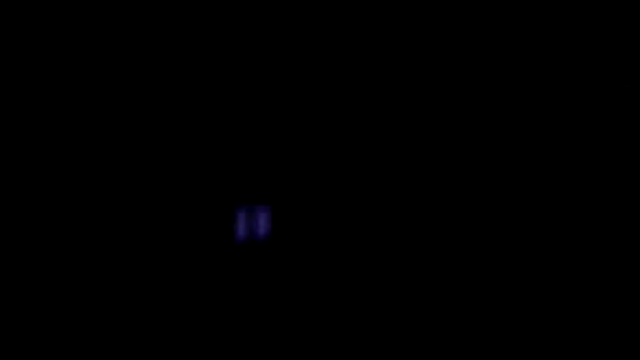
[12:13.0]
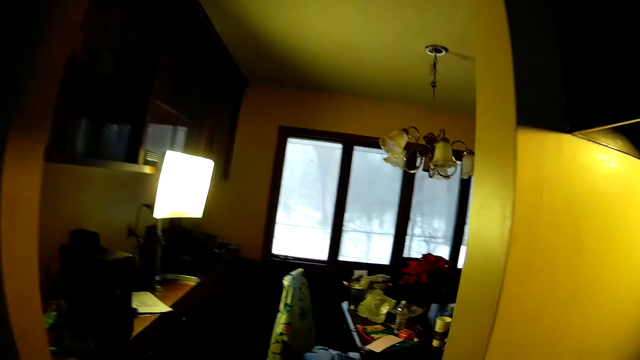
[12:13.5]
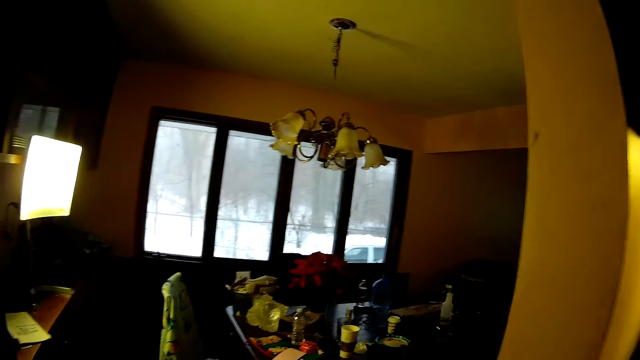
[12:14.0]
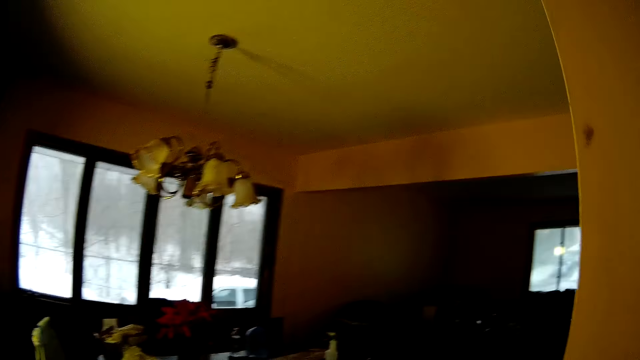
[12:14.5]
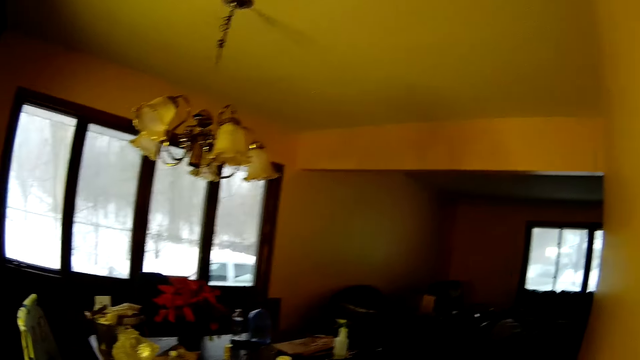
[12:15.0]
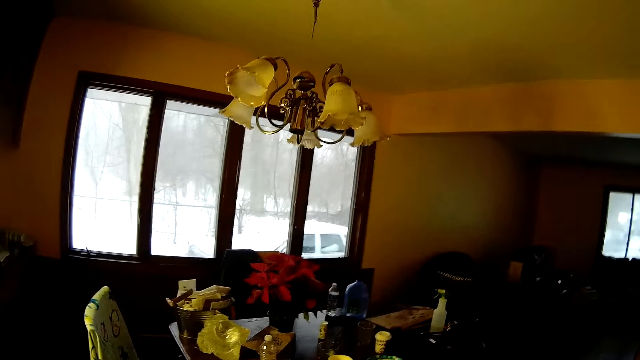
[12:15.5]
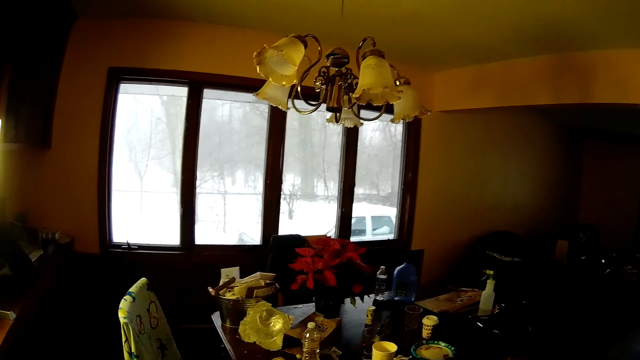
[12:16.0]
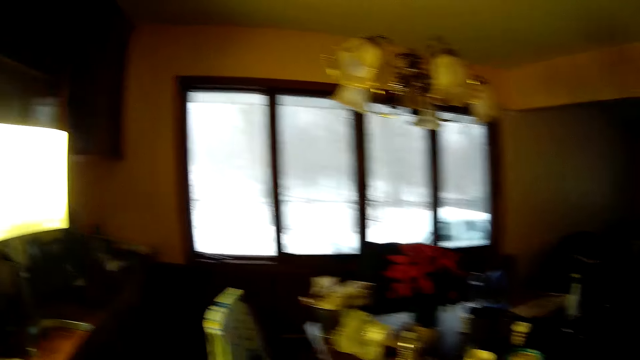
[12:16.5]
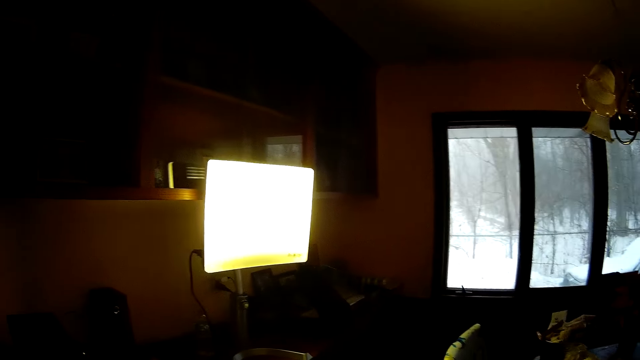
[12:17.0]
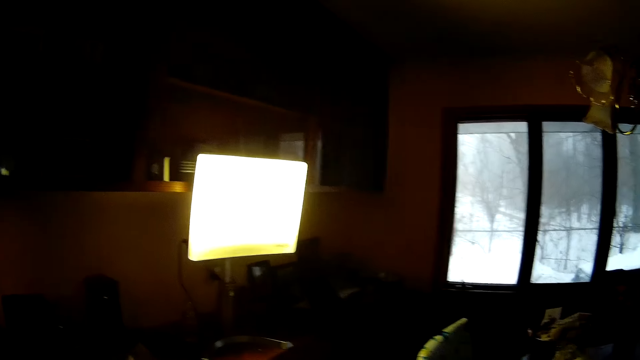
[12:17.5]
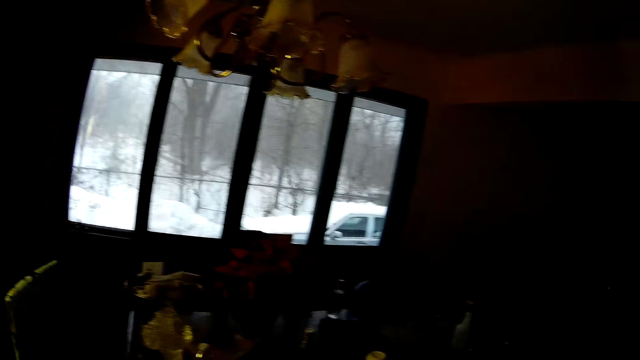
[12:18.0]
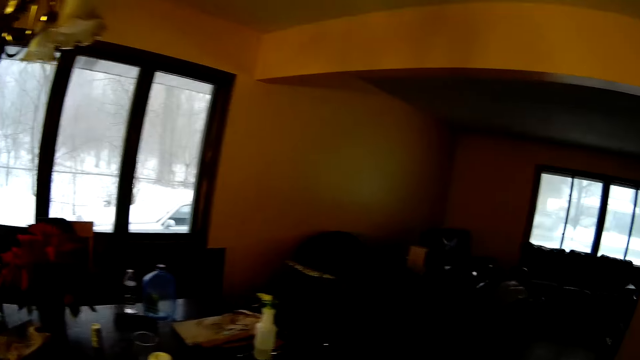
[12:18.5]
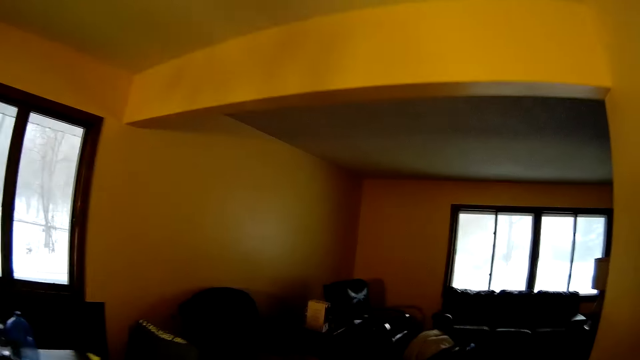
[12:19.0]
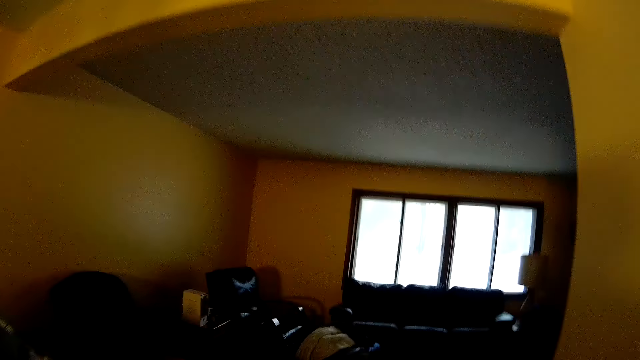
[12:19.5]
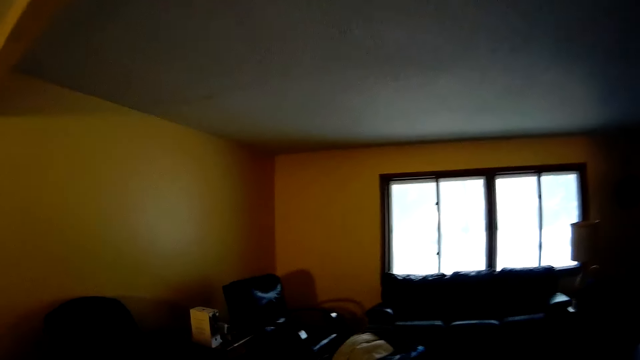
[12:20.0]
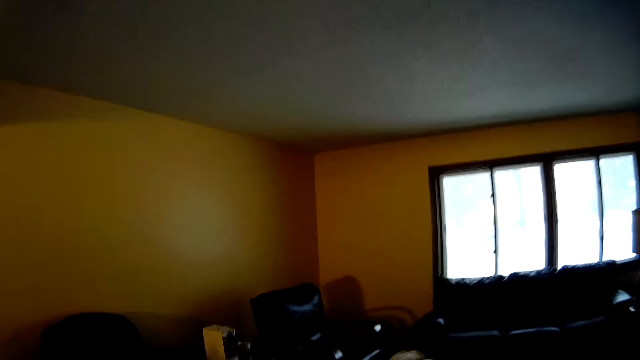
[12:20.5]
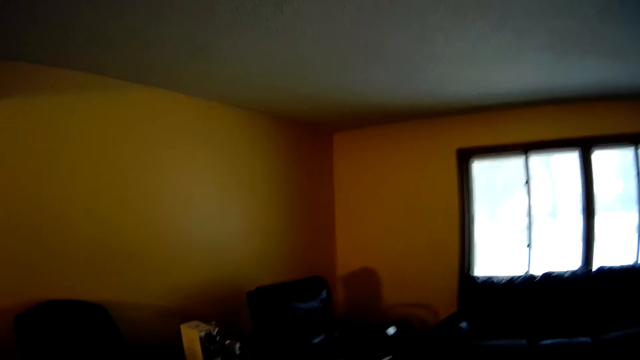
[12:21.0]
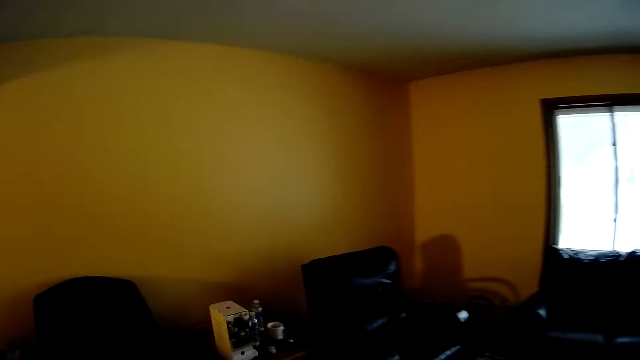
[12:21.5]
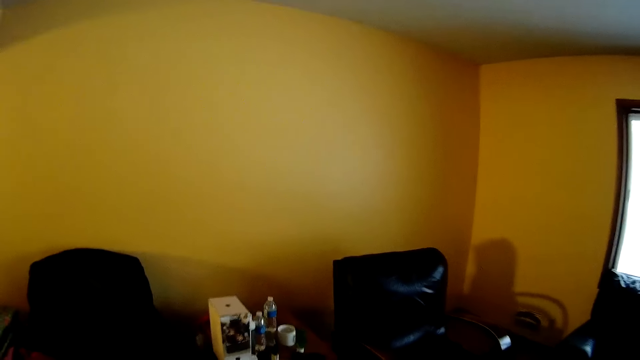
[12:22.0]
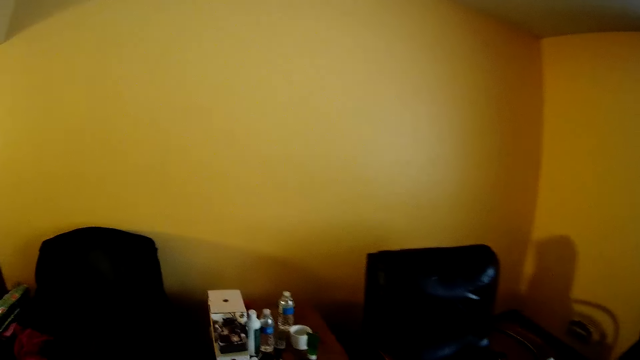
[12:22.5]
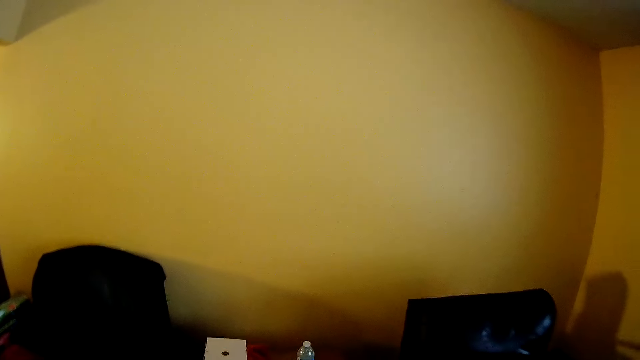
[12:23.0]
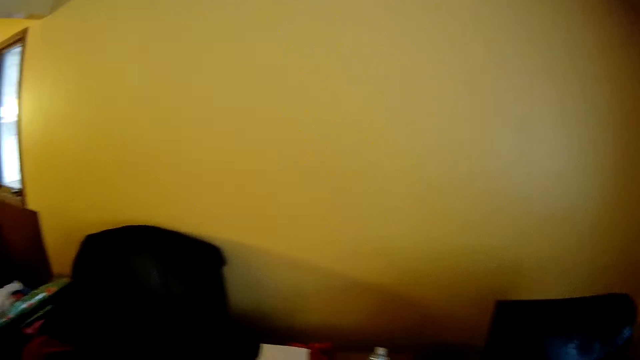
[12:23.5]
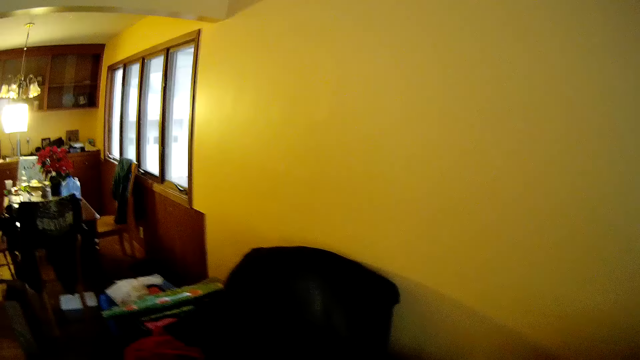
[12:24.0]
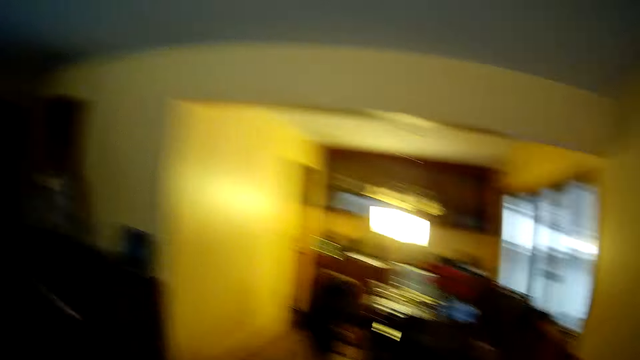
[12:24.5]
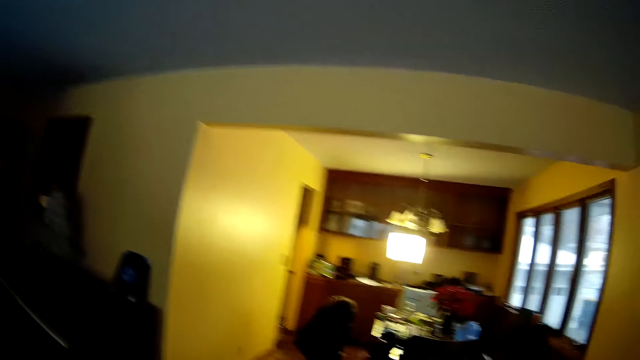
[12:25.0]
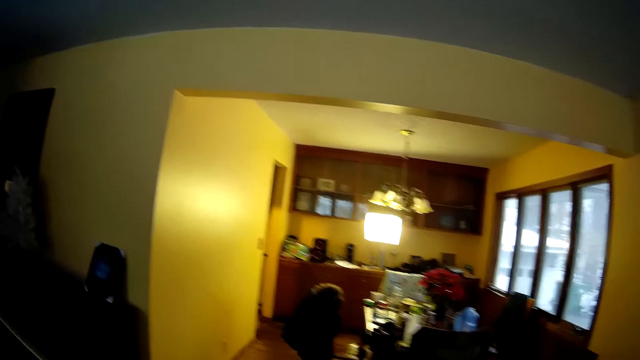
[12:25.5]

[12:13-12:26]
The camera wearer walks out of the kitchen. They walk around the house.

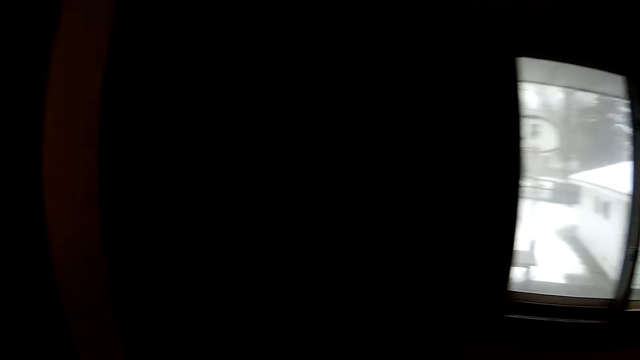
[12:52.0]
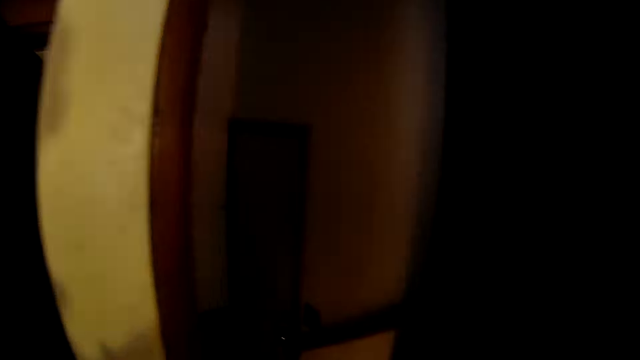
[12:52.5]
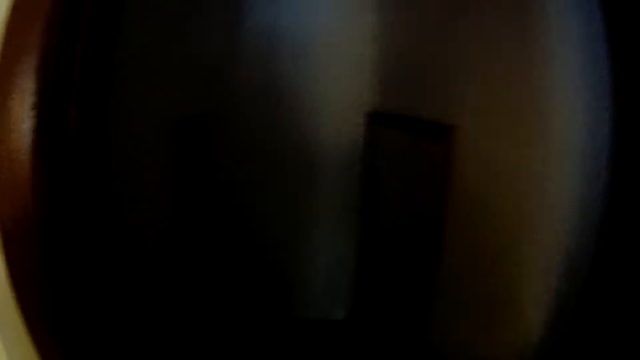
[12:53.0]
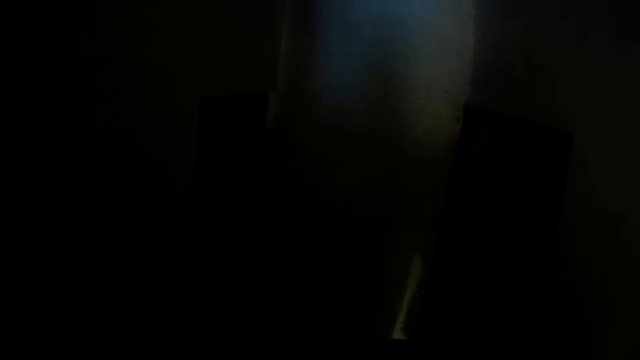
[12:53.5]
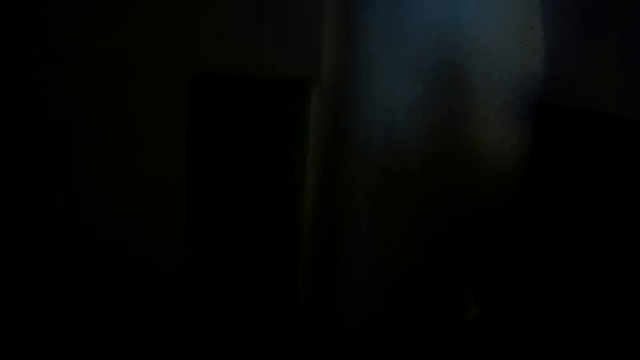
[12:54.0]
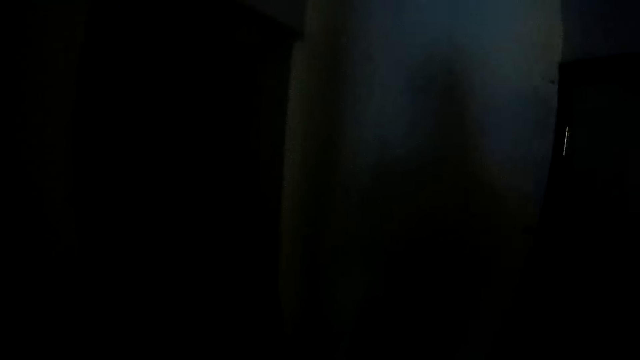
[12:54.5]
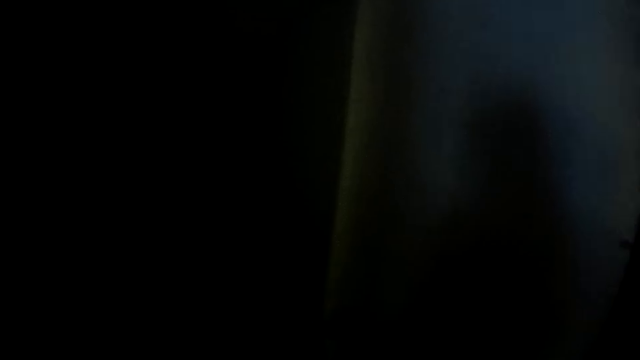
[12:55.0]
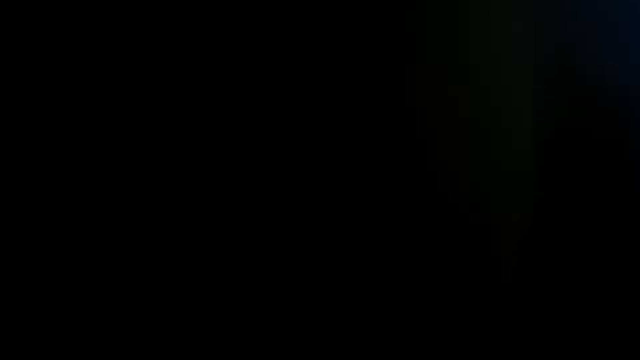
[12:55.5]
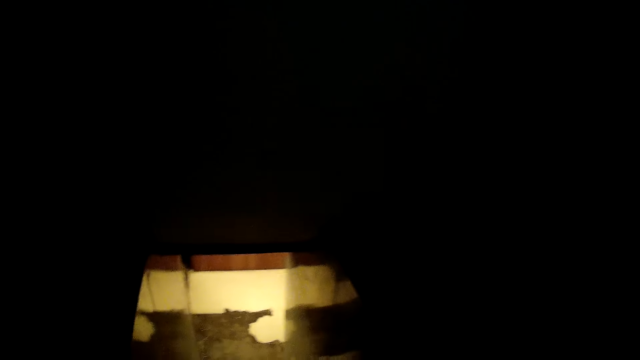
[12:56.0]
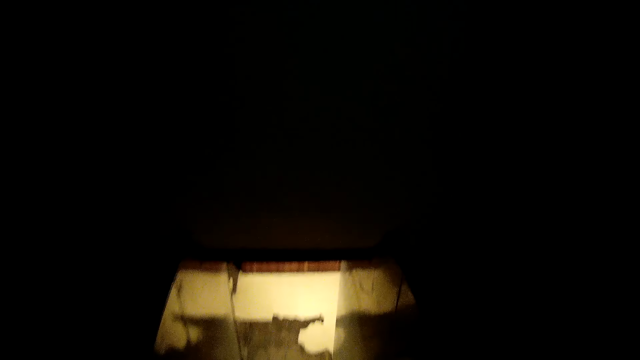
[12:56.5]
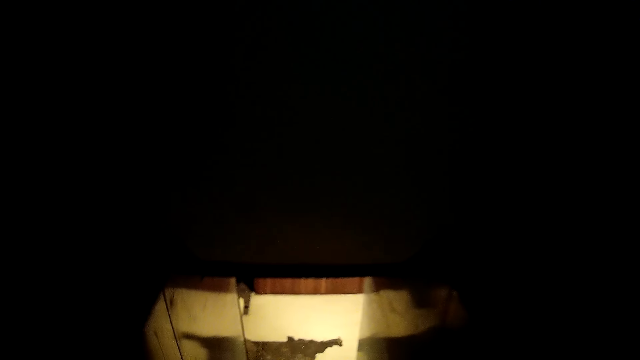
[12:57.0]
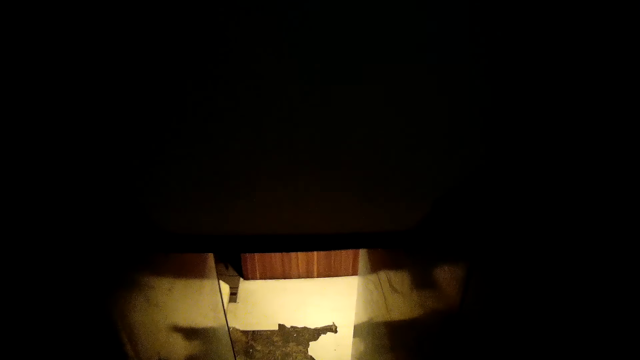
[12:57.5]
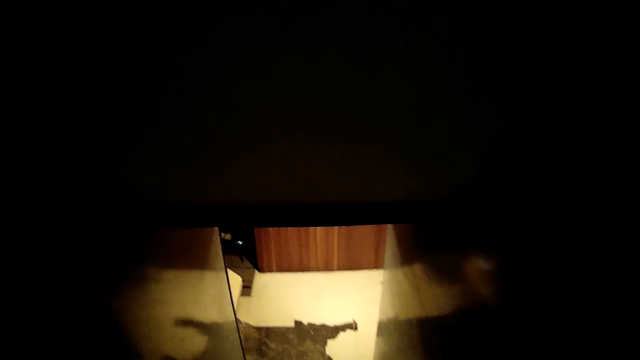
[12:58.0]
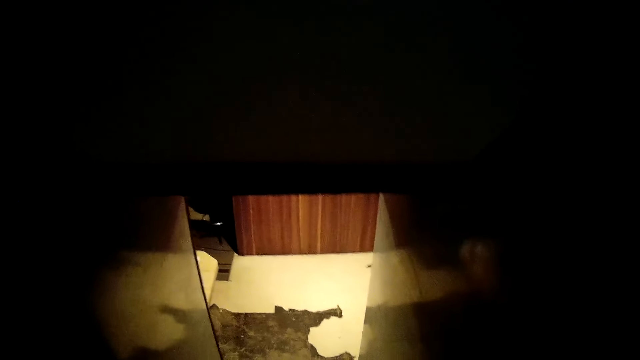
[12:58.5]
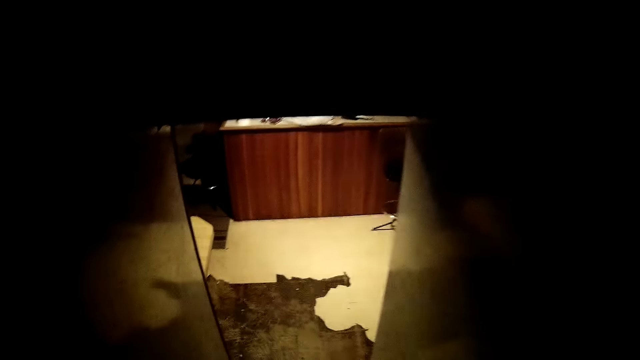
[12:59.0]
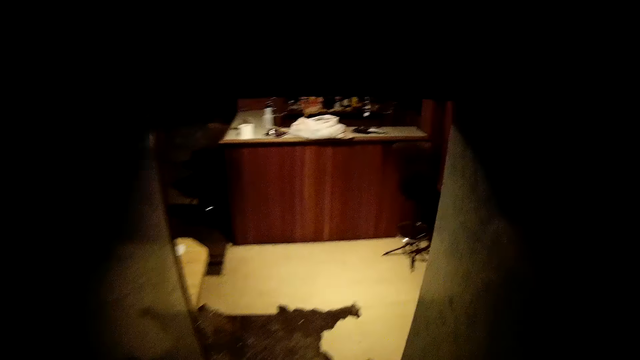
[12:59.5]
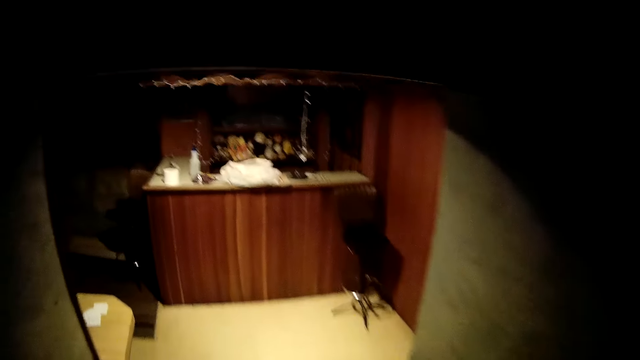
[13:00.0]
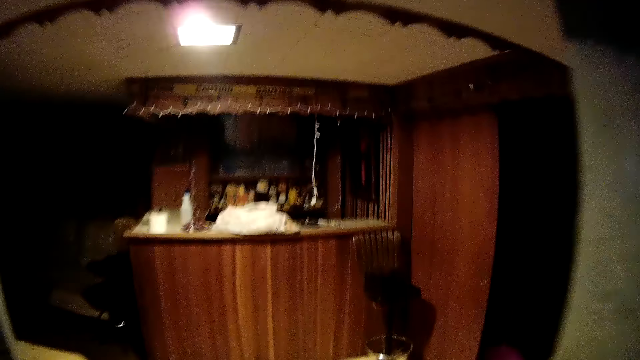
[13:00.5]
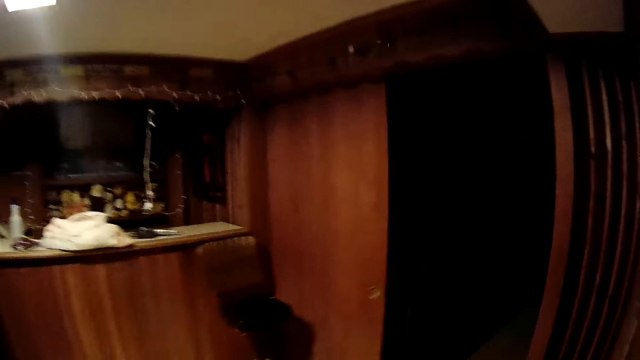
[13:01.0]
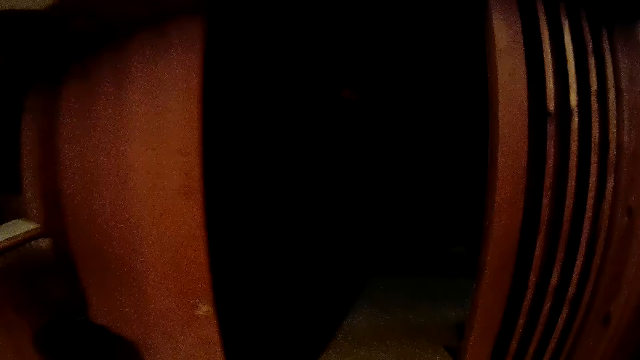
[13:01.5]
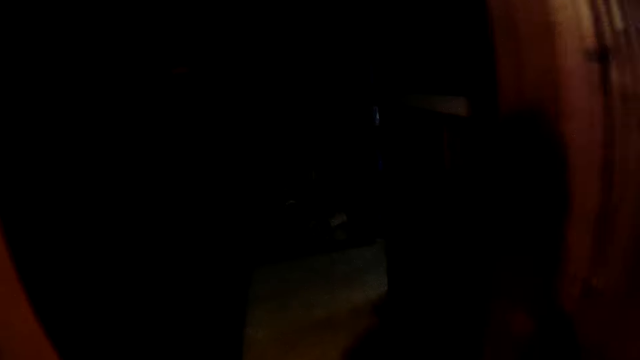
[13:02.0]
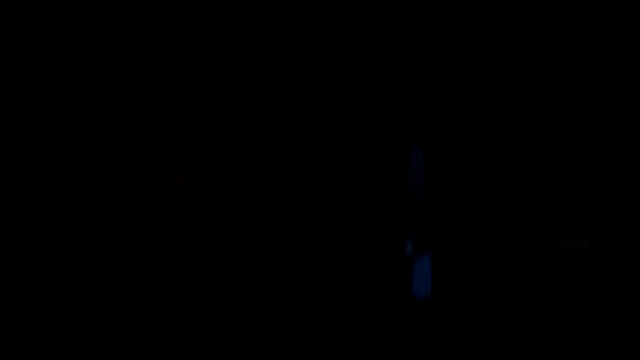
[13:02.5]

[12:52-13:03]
The camera wearer walks down a flight of stairs. They walk around the basement.
